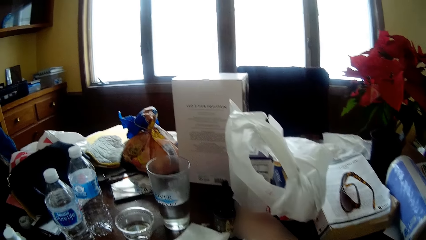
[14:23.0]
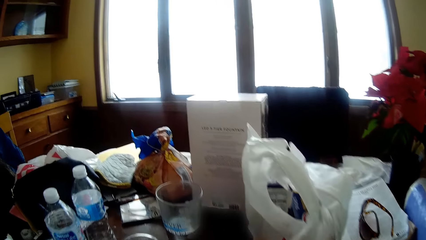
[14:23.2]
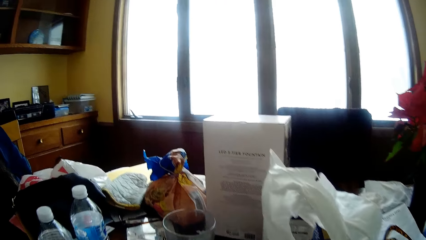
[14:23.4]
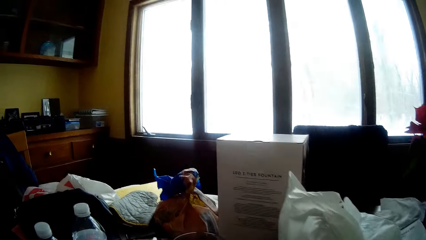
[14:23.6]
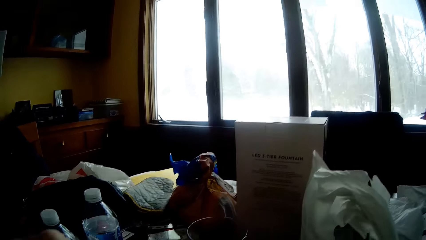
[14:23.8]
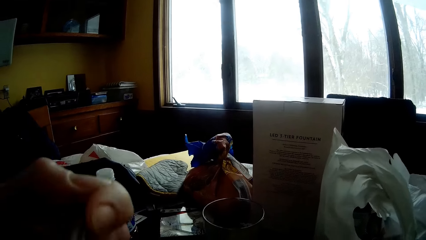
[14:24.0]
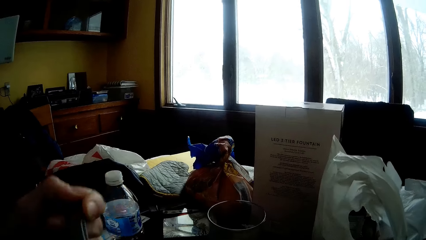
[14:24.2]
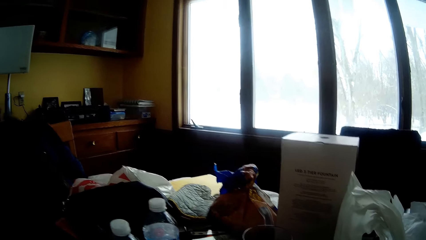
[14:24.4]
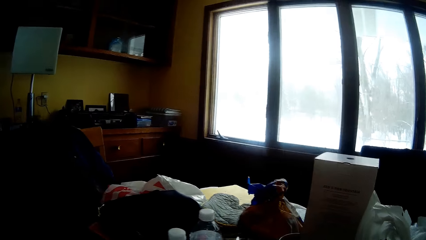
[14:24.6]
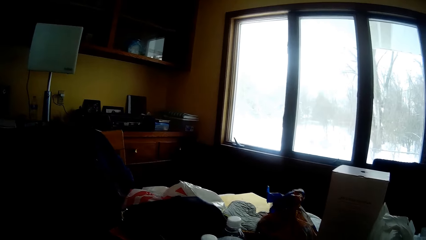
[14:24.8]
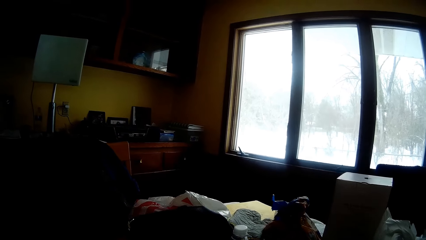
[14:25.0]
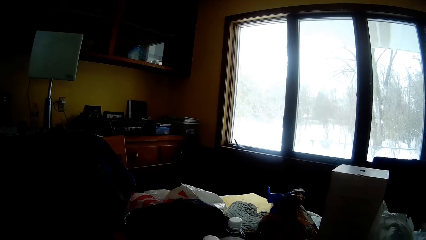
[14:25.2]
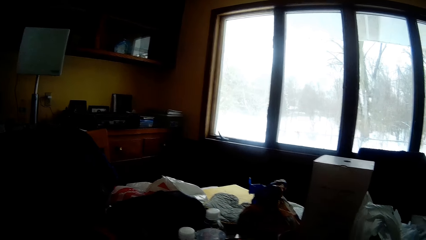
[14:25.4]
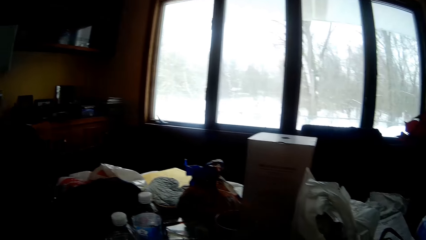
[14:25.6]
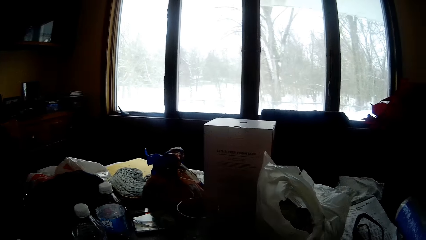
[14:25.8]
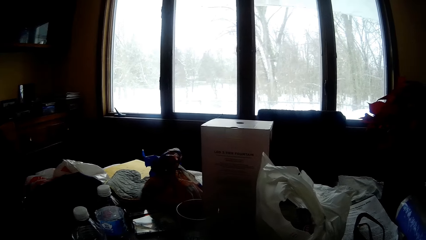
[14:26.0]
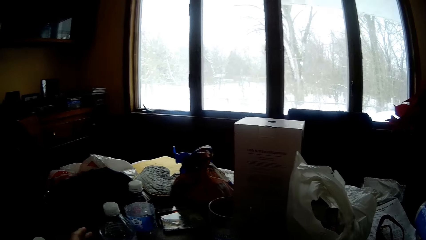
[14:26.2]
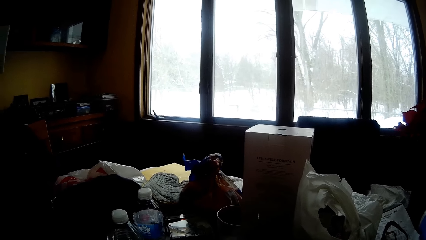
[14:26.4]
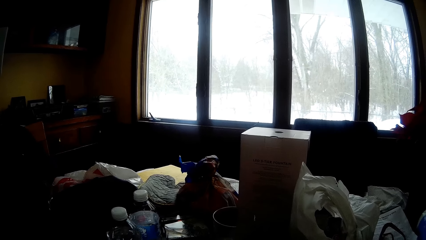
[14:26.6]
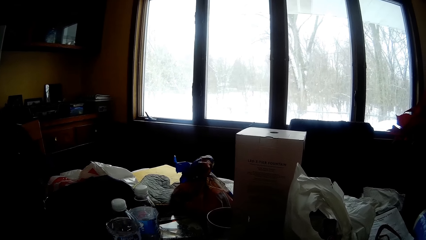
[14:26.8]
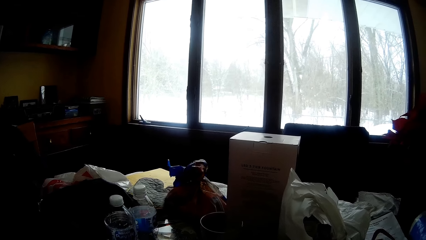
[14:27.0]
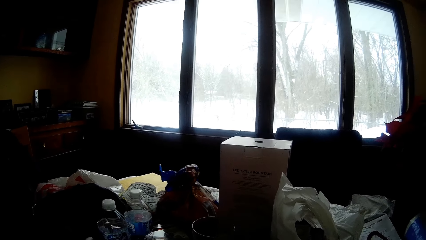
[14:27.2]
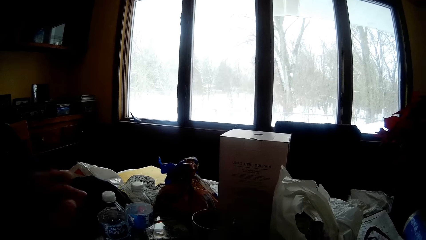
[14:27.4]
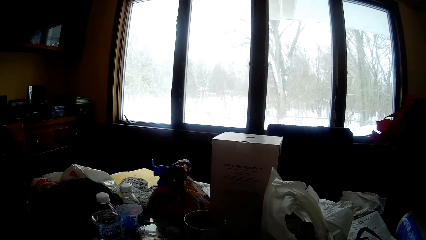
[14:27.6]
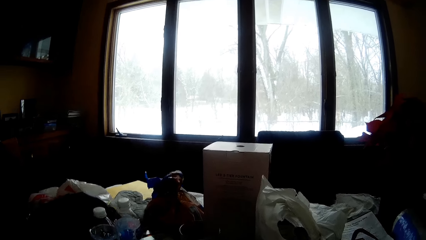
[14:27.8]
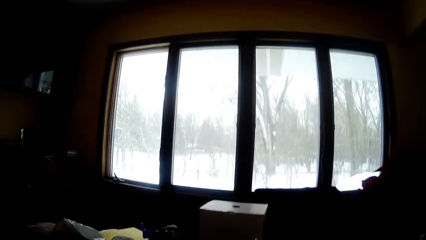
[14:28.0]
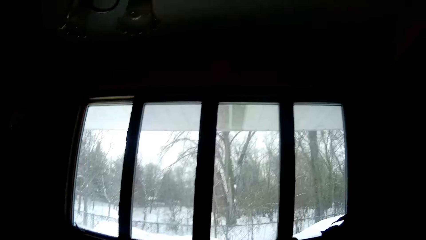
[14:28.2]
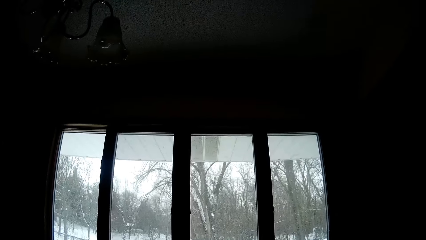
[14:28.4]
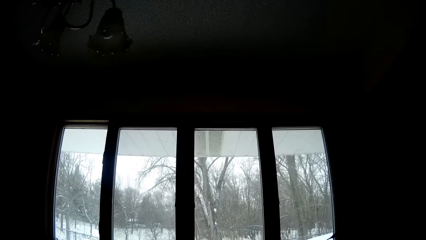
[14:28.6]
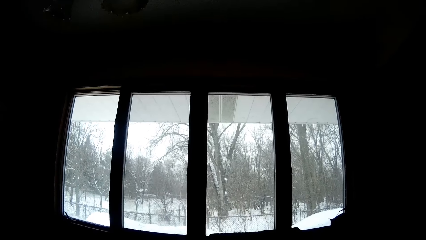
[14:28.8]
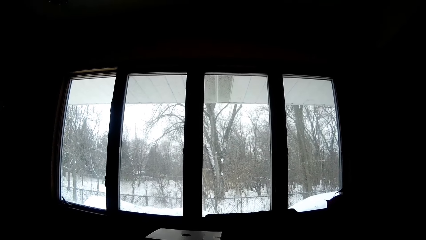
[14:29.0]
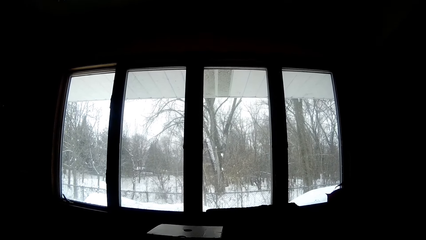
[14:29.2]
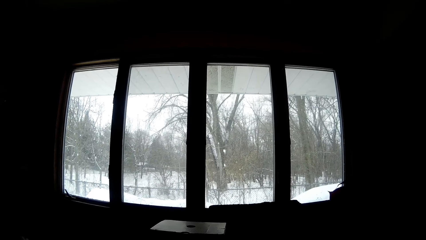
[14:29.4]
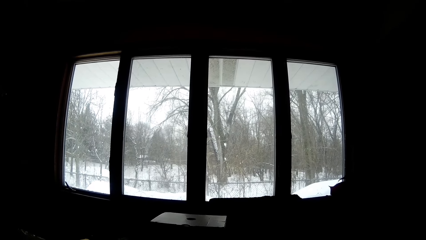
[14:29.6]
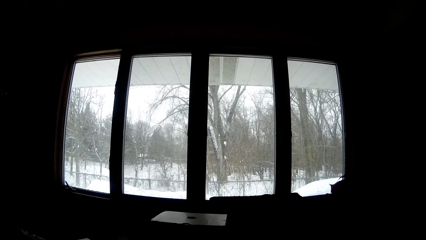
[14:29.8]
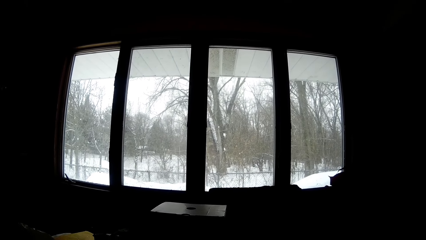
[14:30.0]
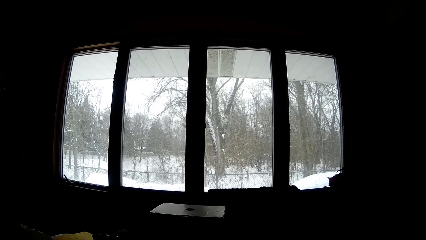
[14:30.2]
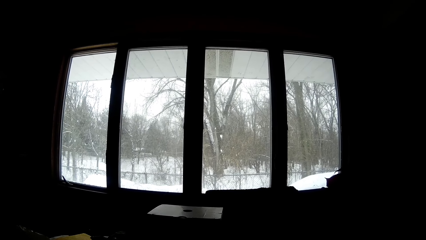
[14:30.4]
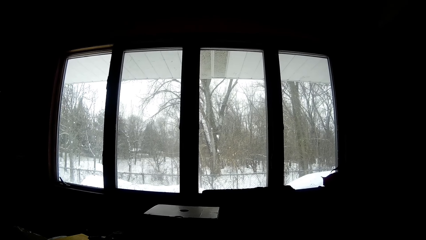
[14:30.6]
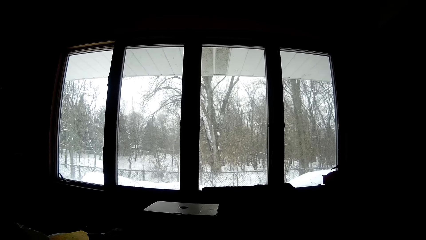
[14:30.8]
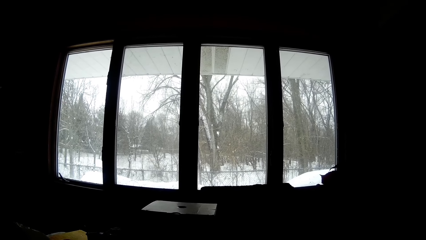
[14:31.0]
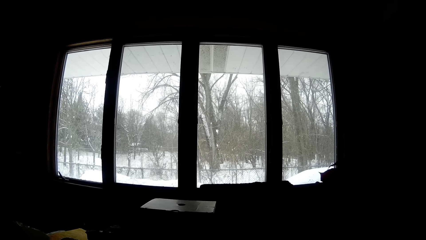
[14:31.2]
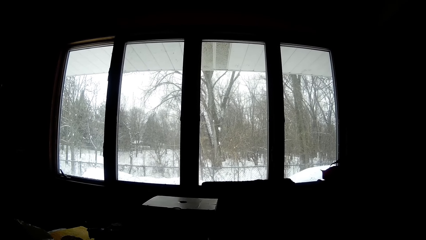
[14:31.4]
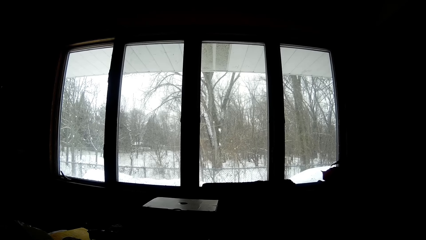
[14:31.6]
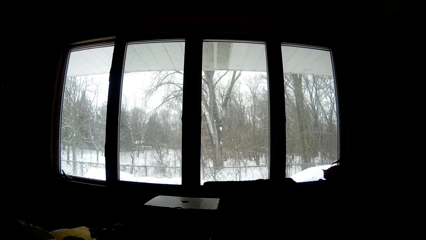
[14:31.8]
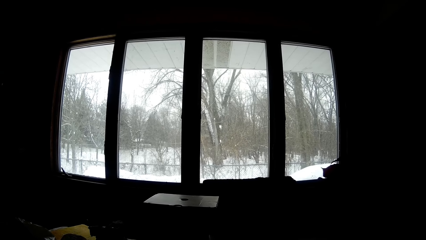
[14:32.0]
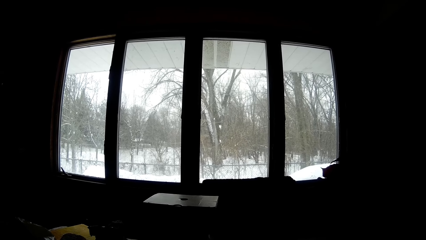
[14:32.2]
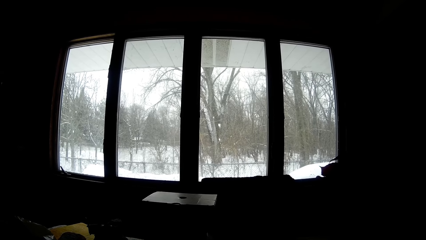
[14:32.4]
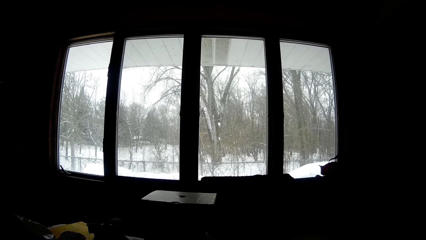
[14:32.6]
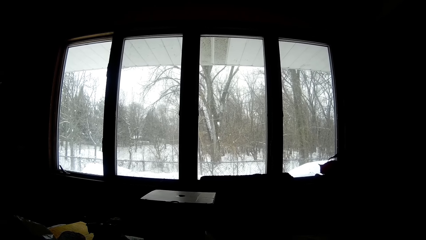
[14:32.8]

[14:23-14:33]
The camera wearer touches something. They remove a spoon from their mouth. They move two bottled waters on the table with their left hand. They lift their left hand up.

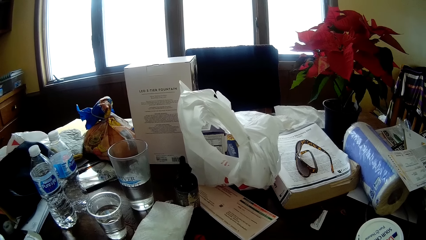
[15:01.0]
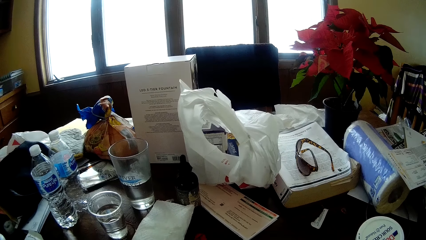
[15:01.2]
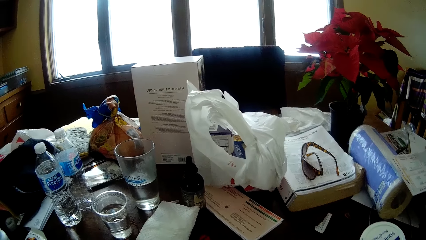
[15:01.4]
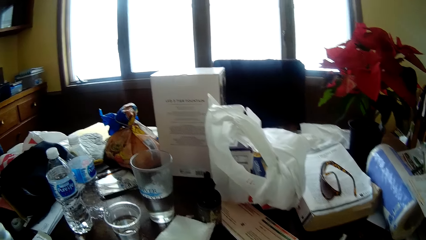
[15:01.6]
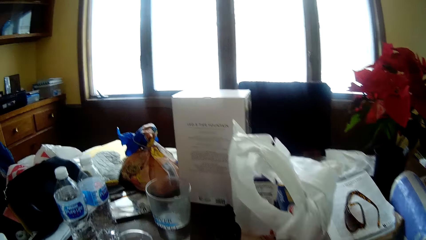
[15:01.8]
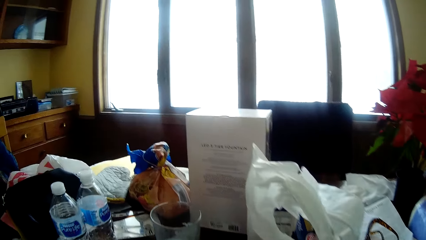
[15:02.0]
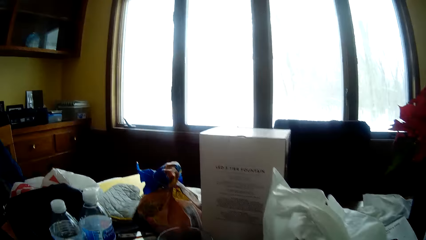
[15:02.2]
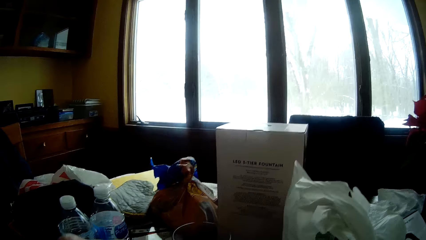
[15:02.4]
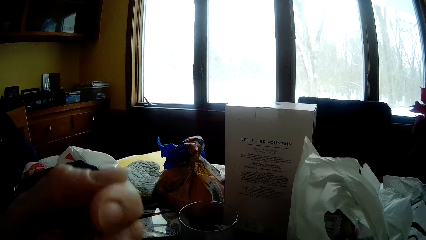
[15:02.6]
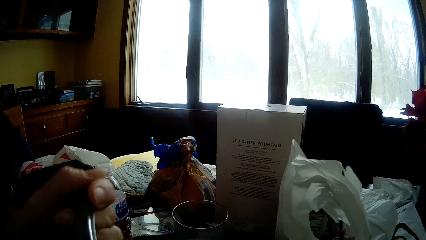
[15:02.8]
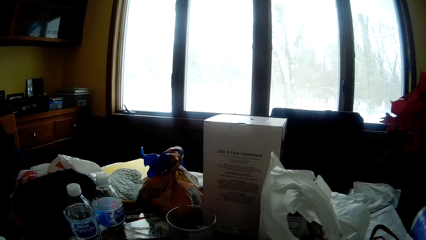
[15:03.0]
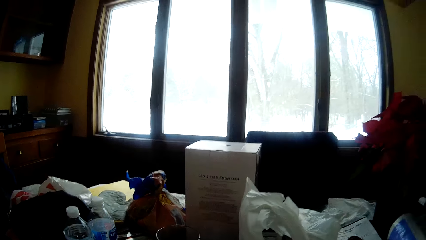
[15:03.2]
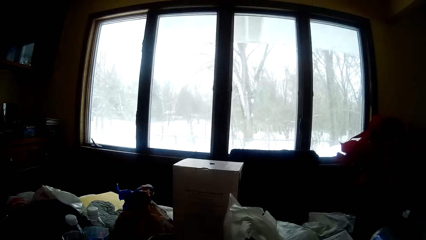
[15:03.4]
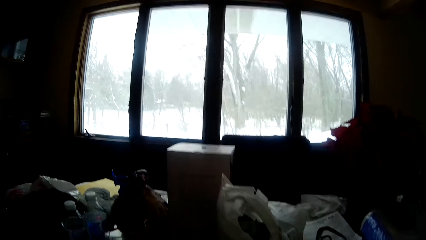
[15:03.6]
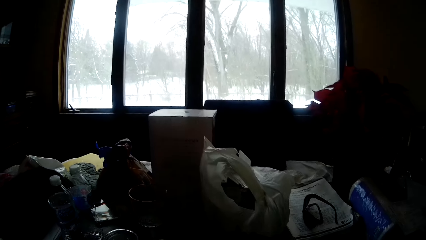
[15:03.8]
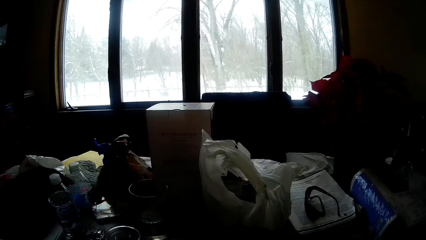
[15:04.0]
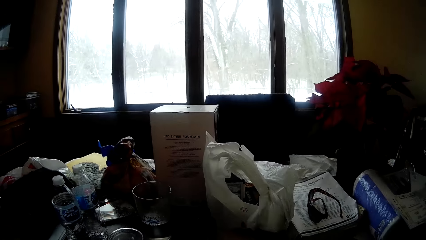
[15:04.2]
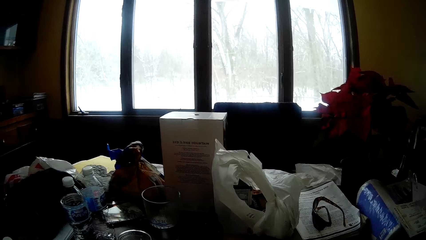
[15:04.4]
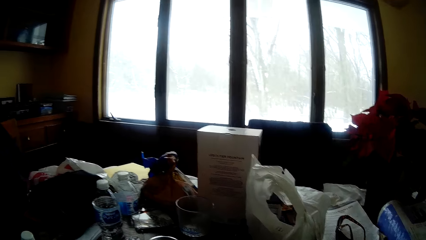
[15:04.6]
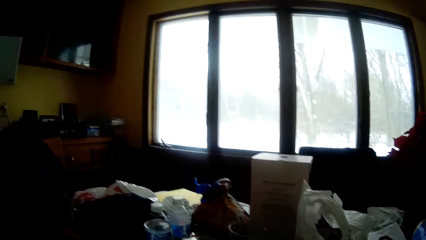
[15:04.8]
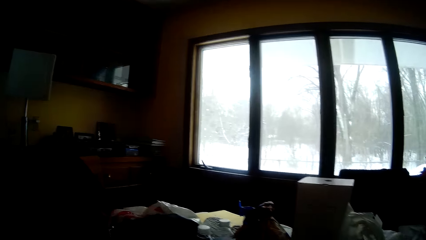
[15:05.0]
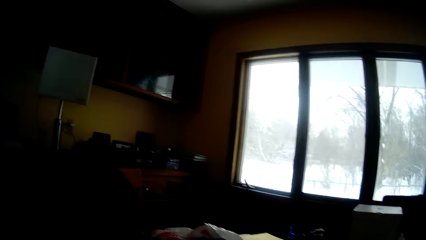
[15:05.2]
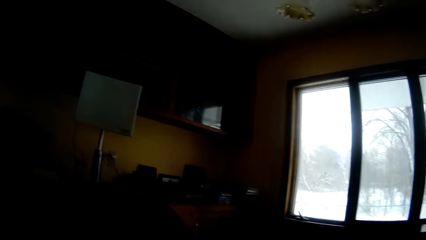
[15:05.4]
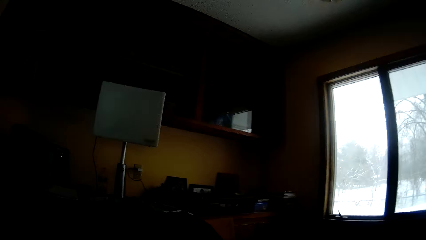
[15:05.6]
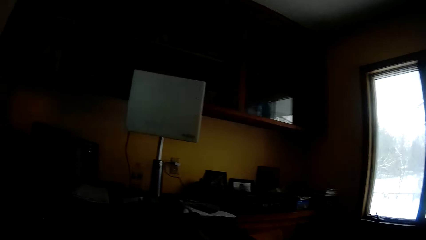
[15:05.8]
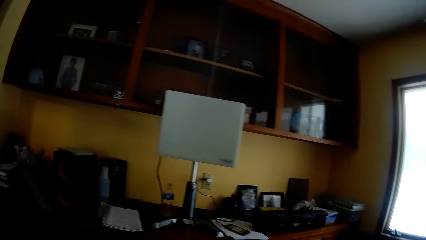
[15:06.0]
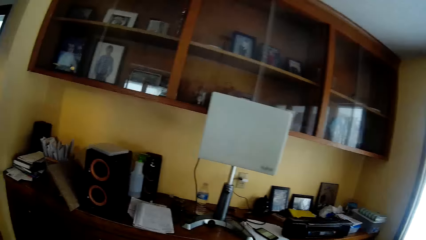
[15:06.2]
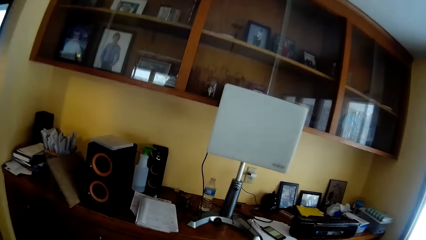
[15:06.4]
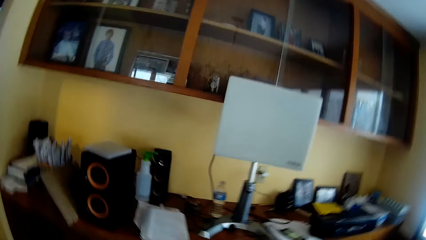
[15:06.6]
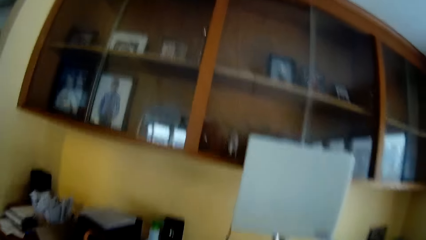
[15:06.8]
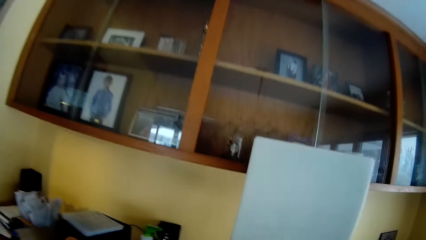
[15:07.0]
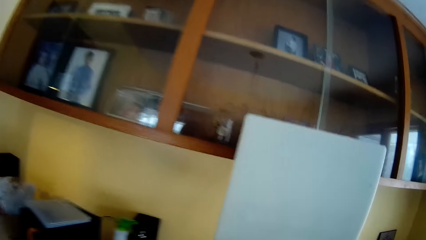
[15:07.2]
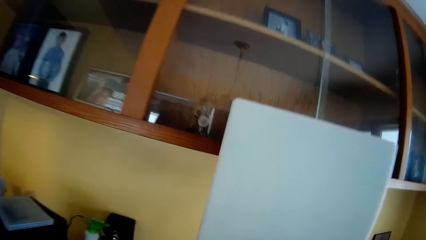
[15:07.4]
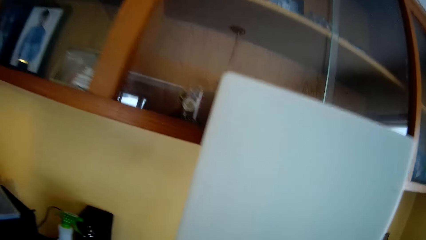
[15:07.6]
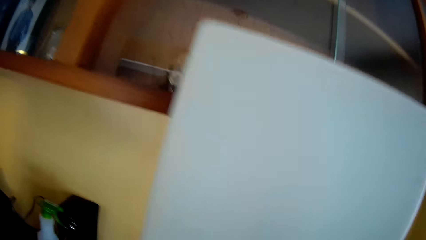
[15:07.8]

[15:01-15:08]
The camera wearer drops a spoon on the table with their left hand. They put the spoon in their mouth. They stand up. They move towards a glass cabinet. They walk in the room.
